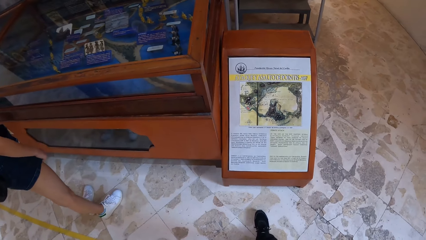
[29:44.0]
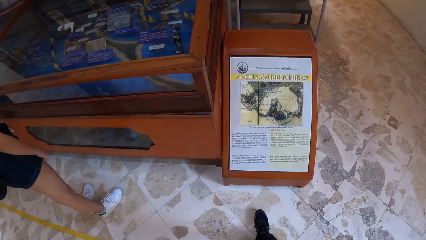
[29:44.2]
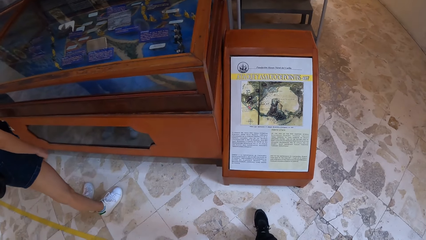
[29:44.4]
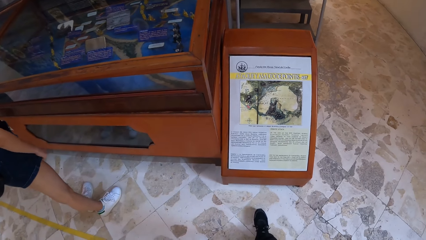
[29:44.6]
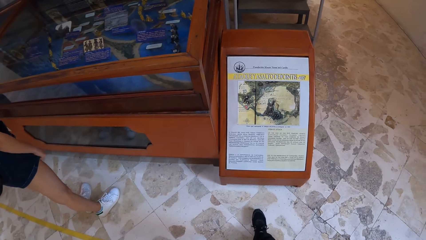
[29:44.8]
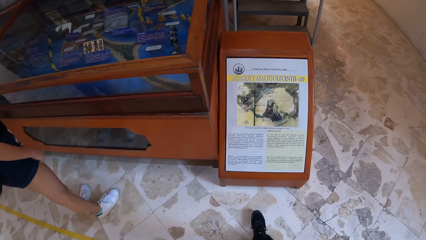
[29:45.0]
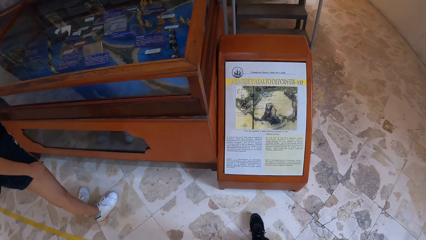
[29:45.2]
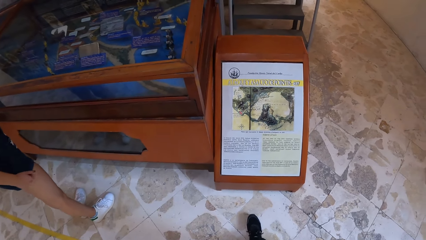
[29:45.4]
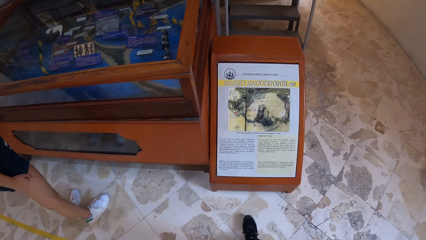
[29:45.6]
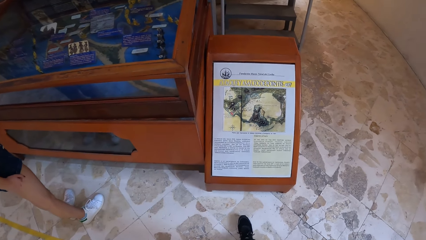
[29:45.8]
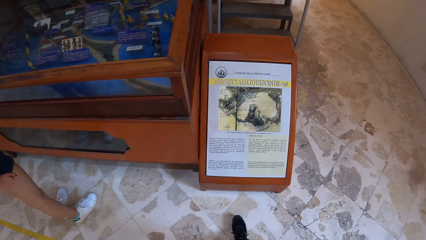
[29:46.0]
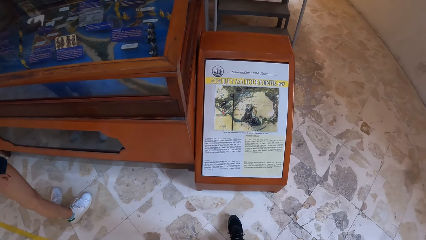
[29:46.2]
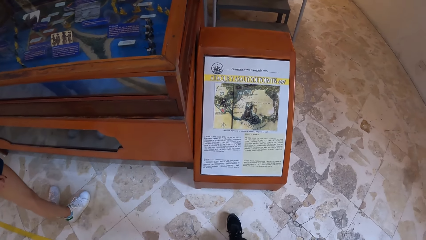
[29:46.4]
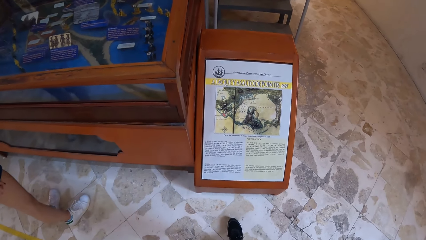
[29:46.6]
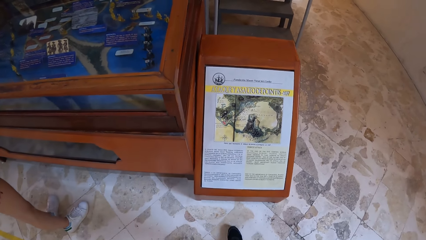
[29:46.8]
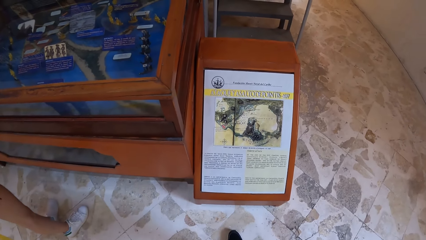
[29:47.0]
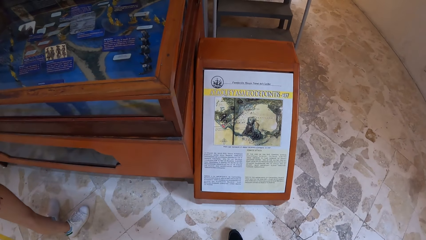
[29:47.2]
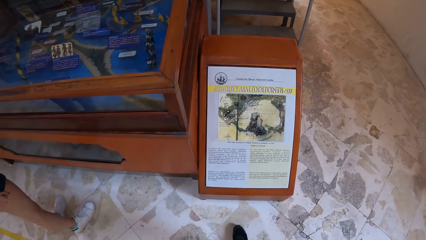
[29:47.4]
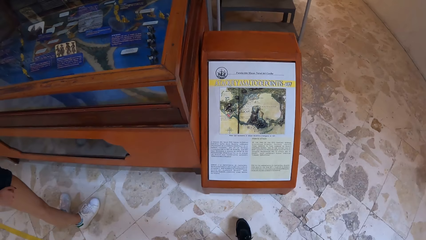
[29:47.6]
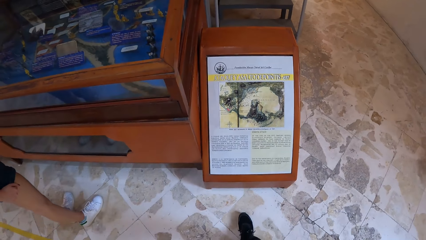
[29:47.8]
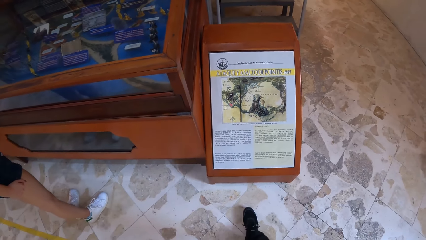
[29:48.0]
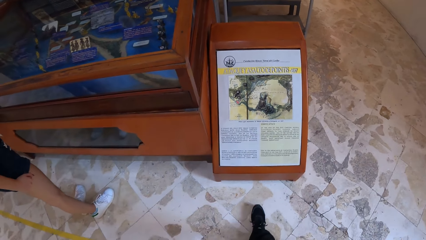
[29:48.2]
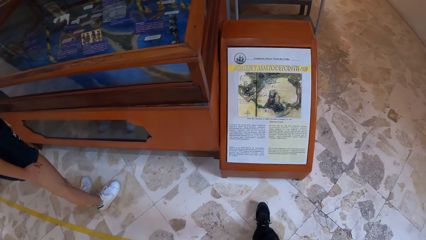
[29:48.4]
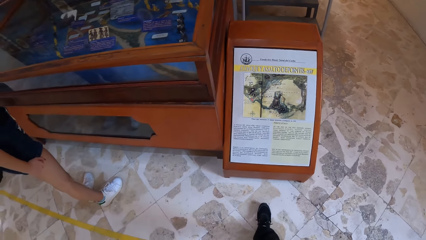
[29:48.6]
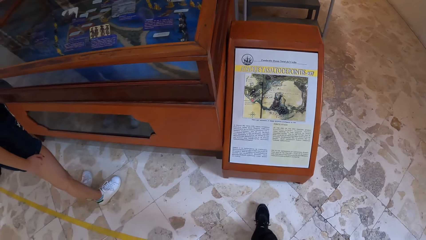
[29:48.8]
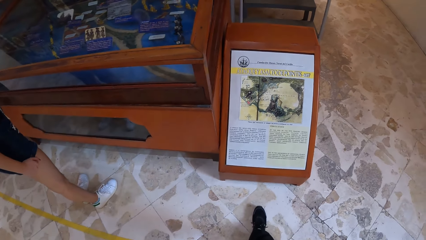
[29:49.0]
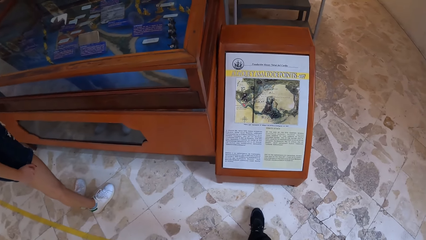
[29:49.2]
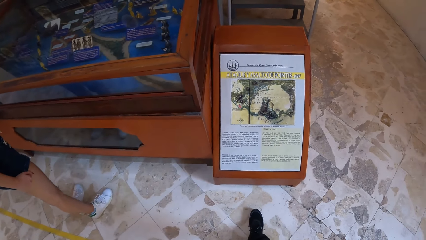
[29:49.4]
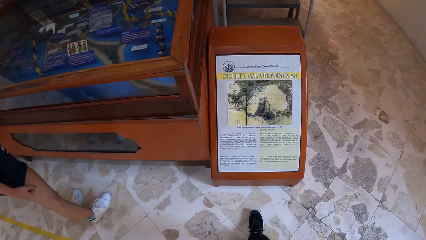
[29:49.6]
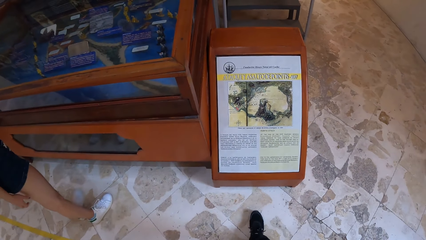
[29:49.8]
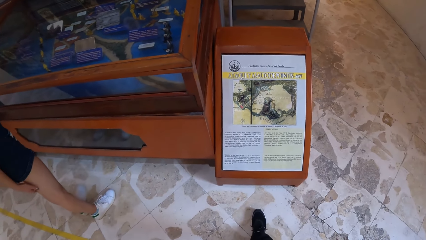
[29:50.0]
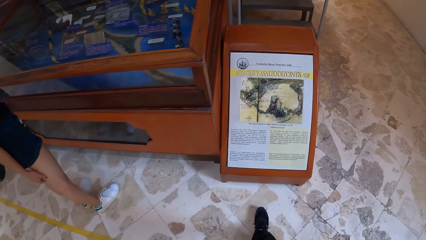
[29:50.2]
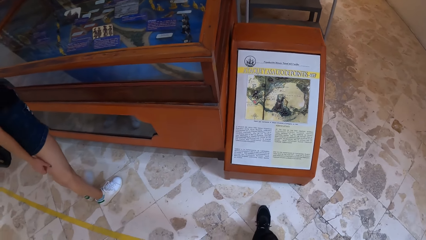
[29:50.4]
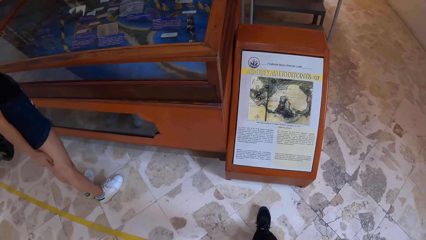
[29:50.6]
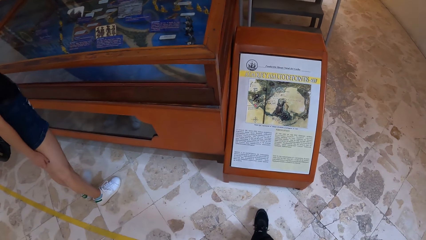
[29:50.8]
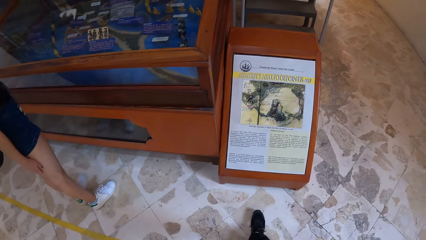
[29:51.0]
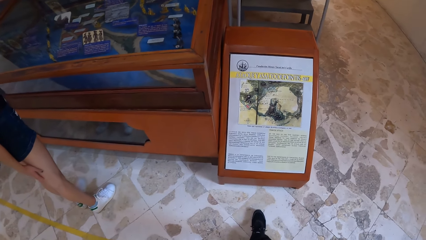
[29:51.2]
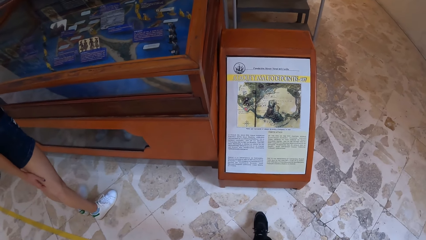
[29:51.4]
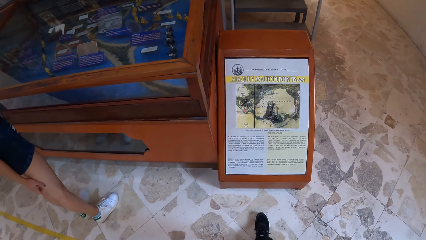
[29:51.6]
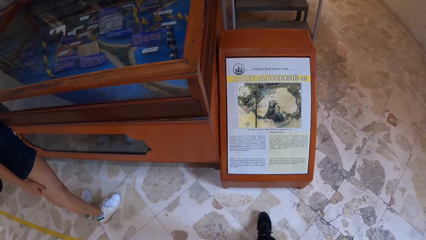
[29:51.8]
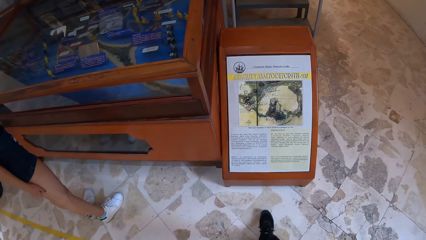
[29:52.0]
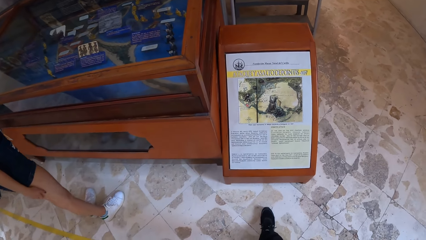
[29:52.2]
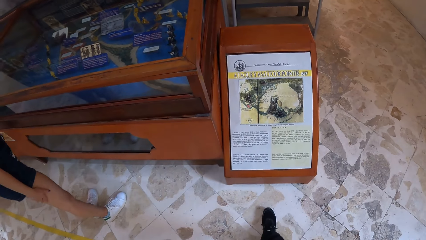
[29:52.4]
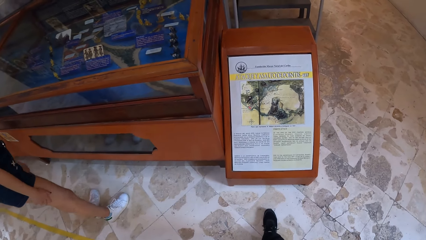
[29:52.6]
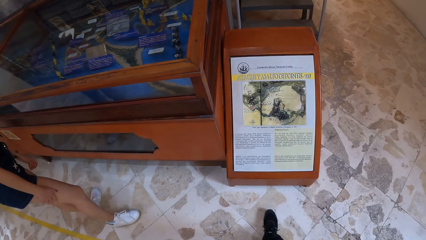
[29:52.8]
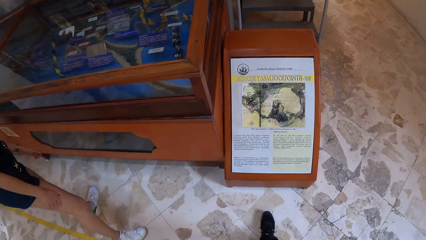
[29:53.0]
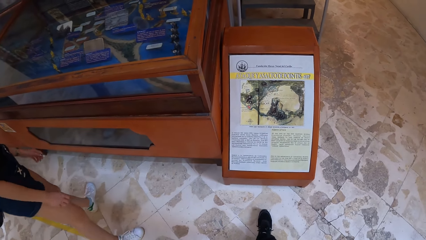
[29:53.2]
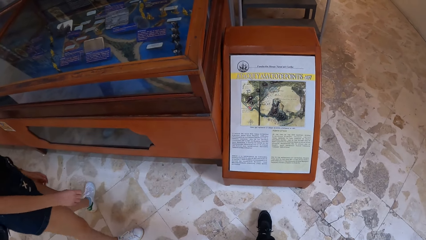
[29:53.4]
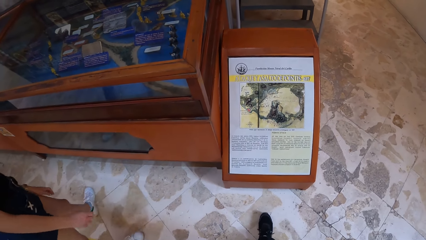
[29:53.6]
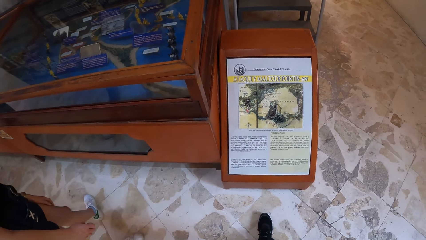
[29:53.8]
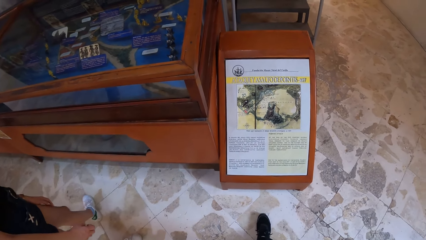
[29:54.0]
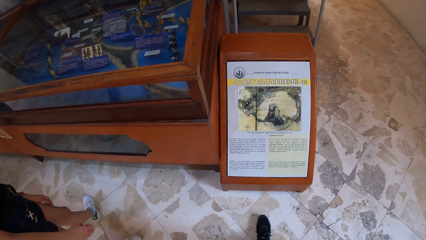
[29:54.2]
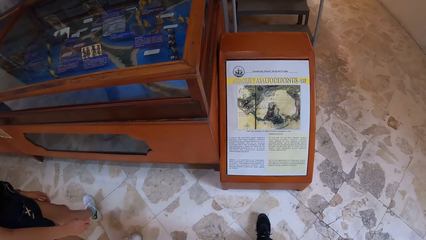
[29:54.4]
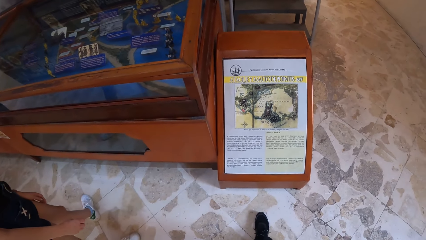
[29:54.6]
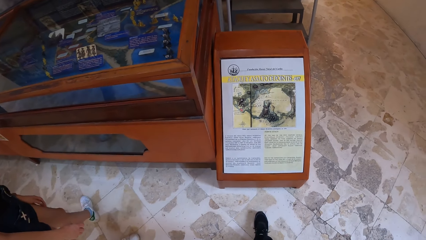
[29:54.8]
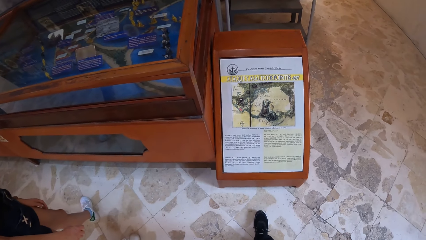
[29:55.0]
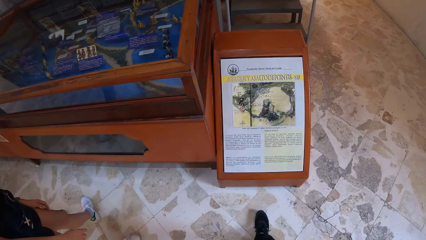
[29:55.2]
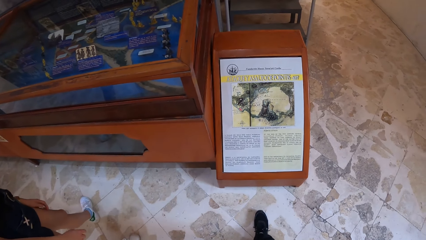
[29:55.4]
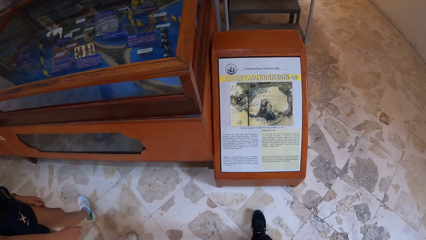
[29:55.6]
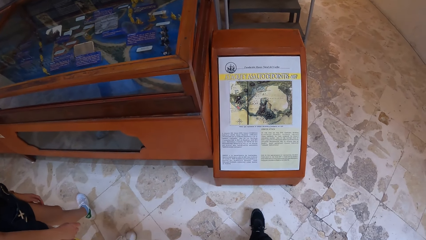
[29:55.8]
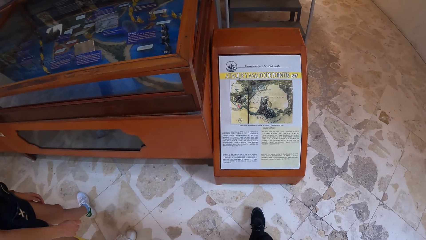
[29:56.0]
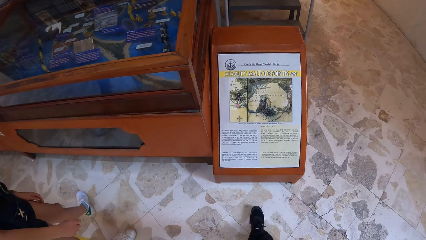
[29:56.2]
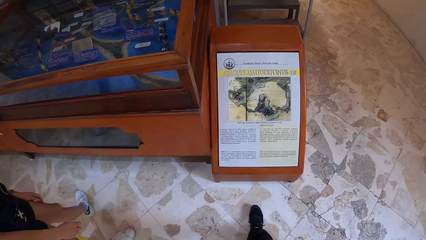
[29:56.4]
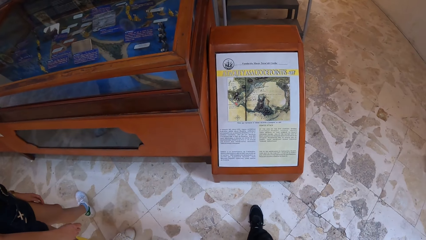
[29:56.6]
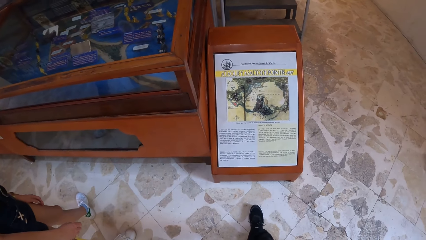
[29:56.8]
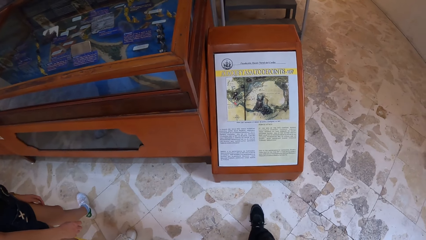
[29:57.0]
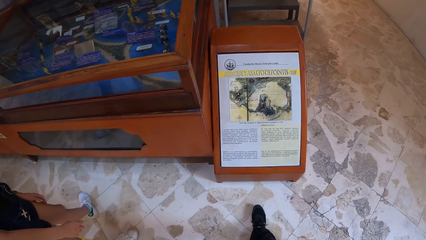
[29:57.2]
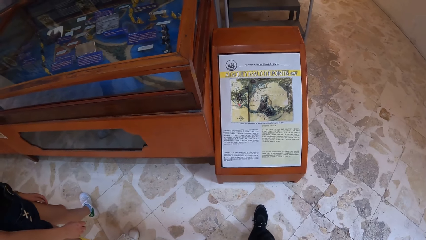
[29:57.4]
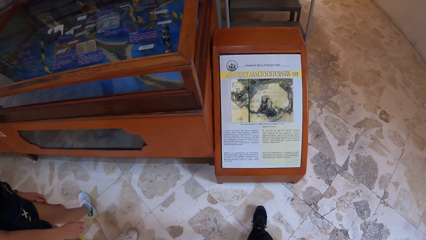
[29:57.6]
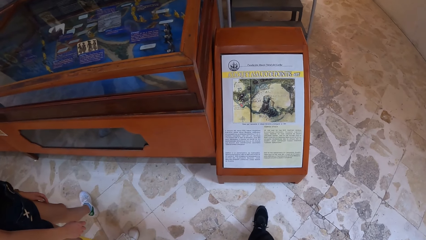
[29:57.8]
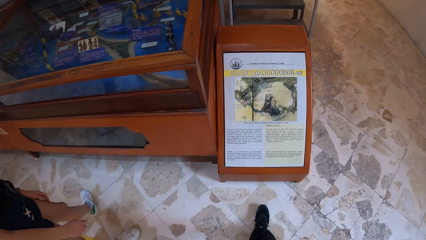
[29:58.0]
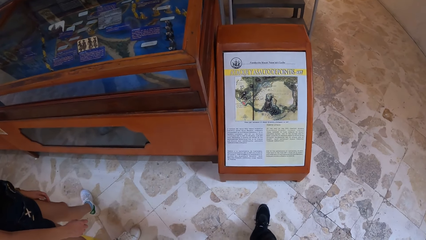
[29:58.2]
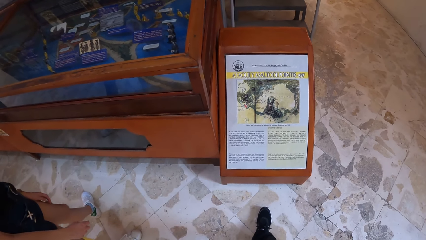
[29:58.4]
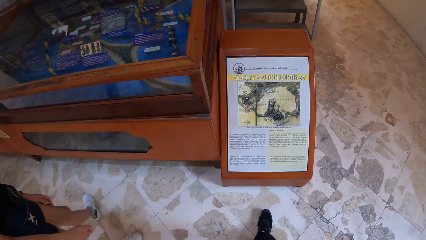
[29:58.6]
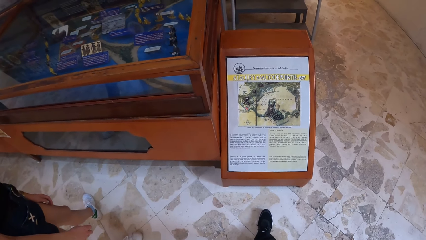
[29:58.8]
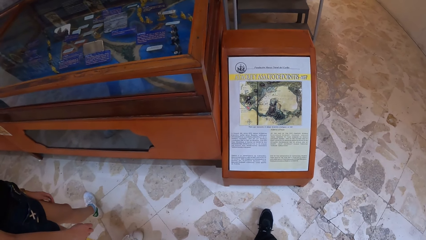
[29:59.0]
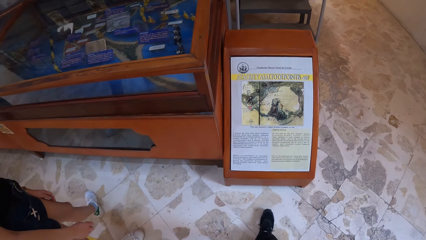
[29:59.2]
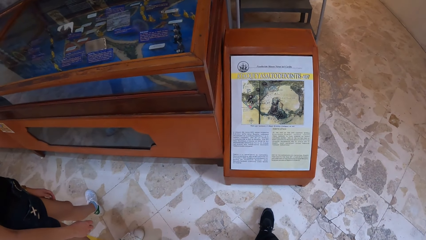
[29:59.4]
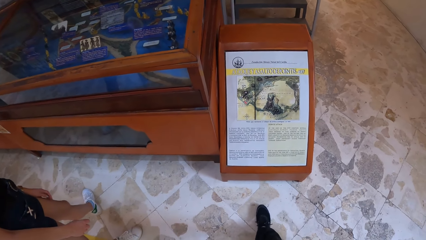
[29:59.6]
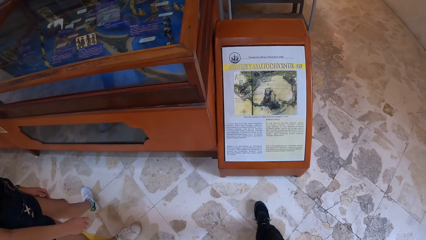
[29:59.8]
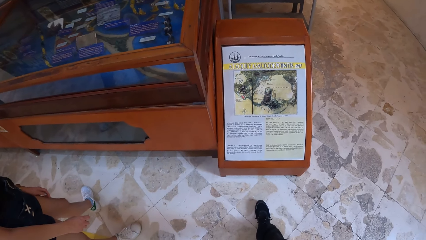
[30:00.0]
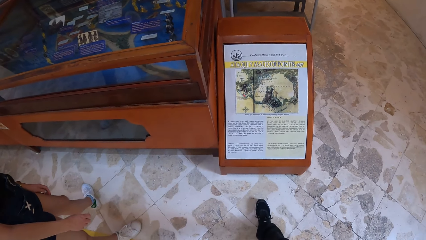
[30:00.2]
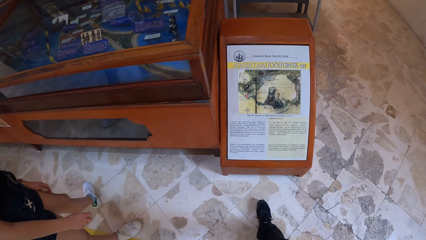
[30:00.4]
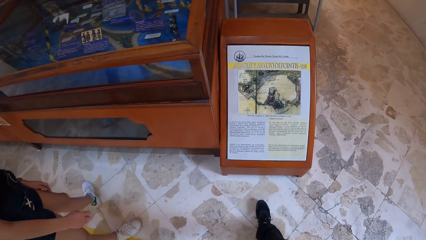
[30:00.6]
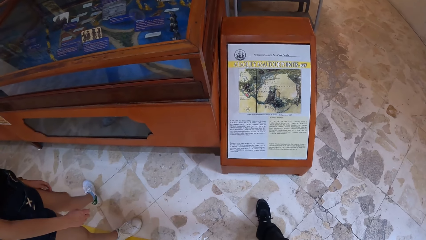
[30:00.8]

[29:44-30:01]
A person scratches herself.
